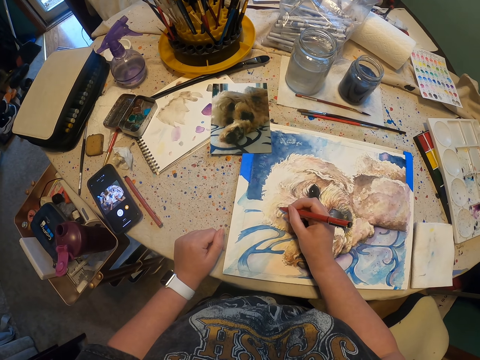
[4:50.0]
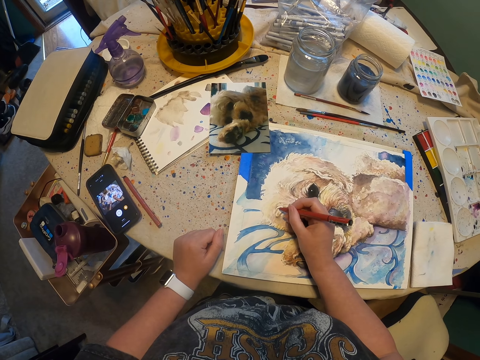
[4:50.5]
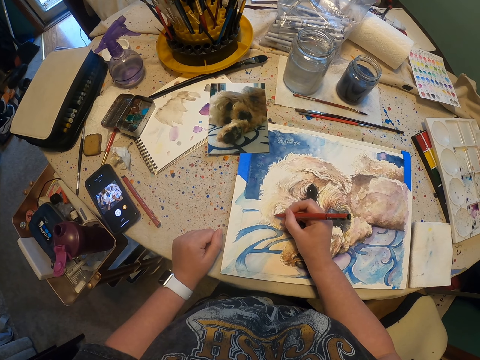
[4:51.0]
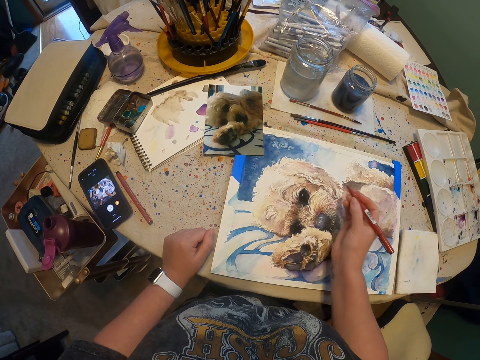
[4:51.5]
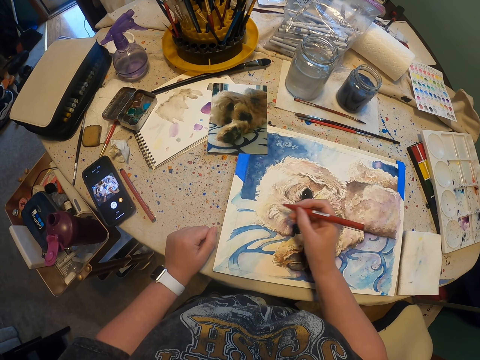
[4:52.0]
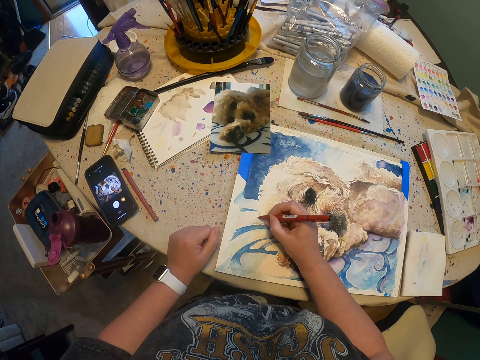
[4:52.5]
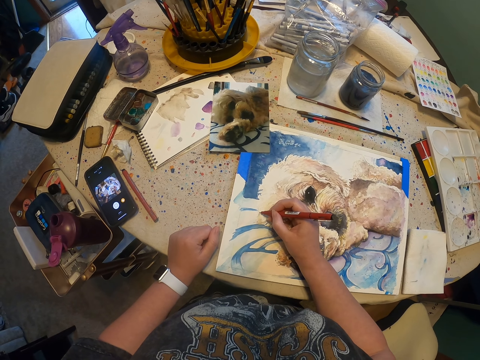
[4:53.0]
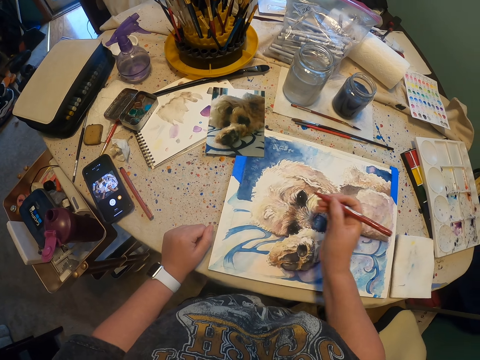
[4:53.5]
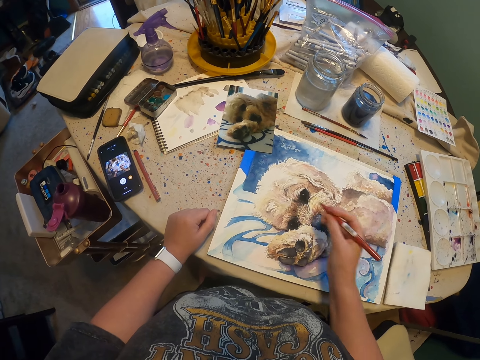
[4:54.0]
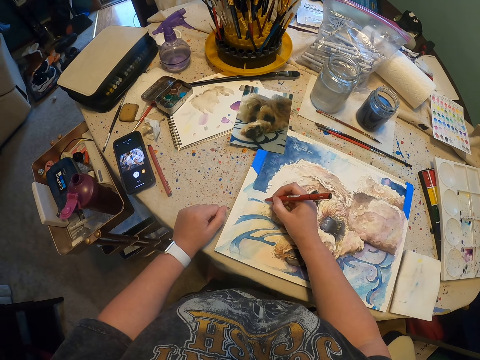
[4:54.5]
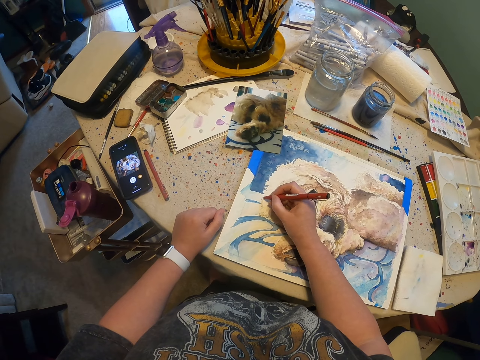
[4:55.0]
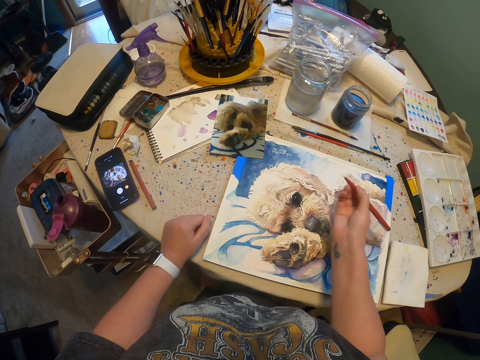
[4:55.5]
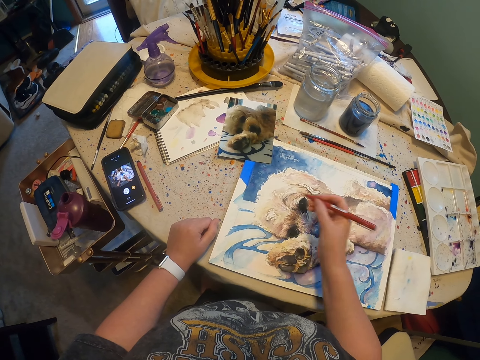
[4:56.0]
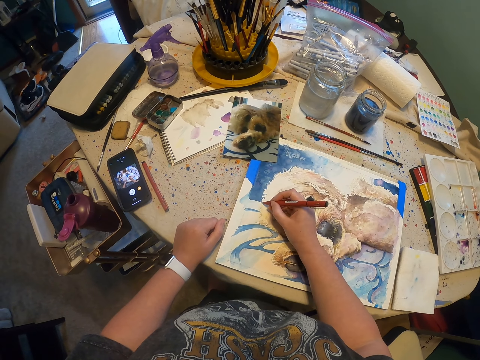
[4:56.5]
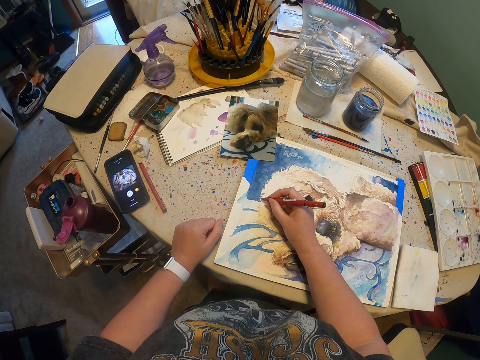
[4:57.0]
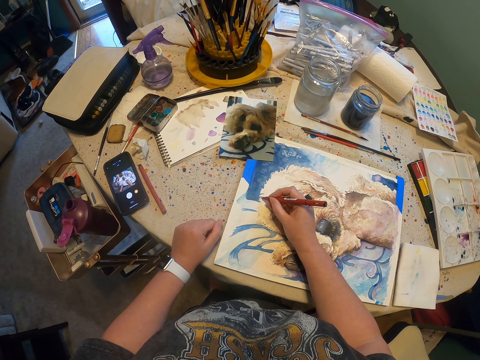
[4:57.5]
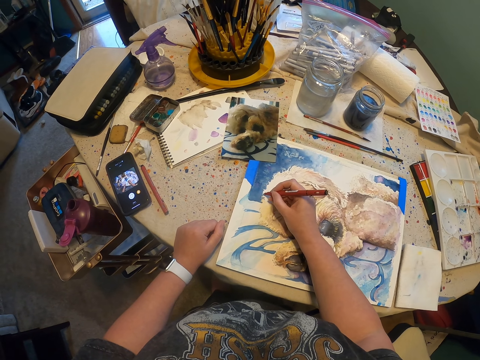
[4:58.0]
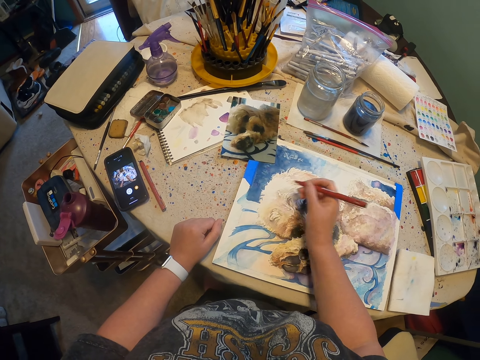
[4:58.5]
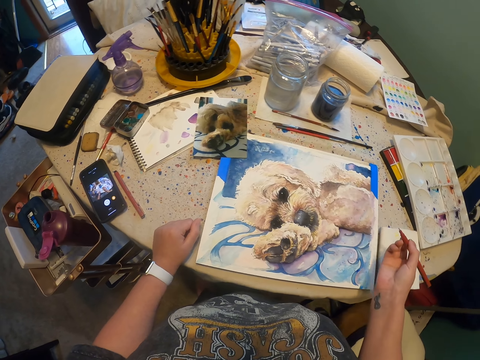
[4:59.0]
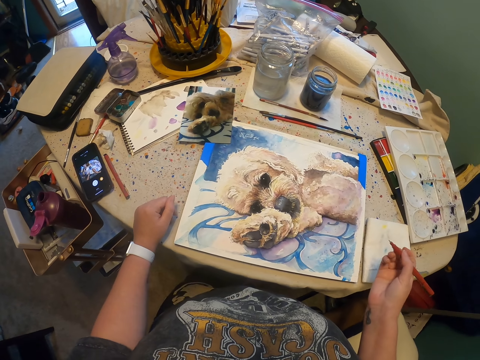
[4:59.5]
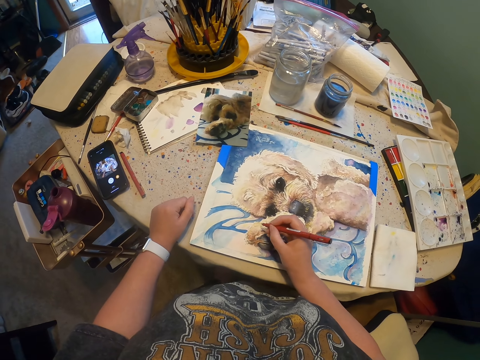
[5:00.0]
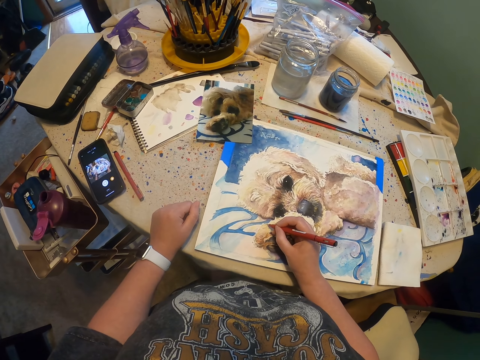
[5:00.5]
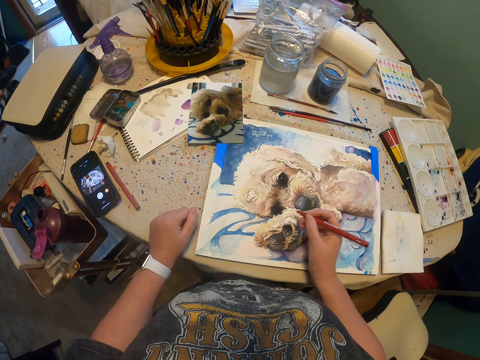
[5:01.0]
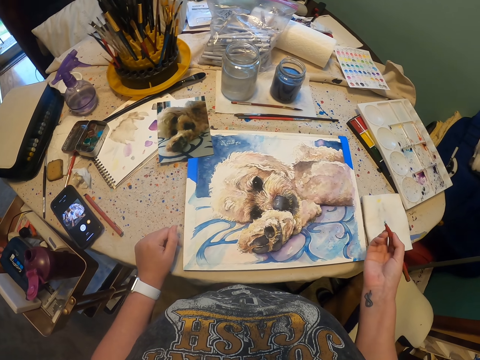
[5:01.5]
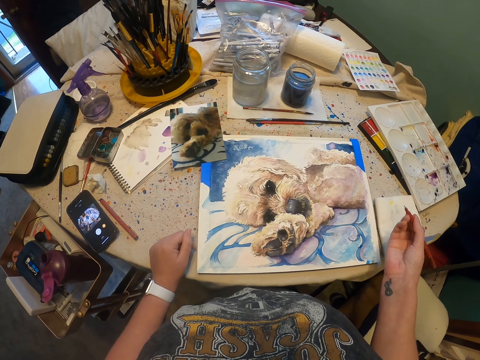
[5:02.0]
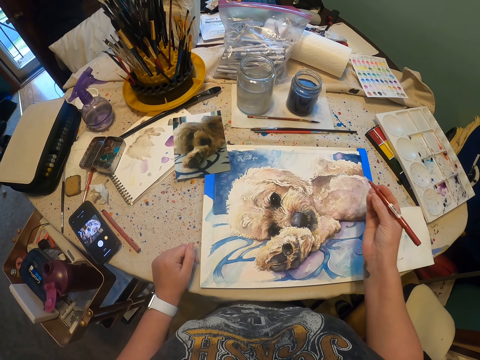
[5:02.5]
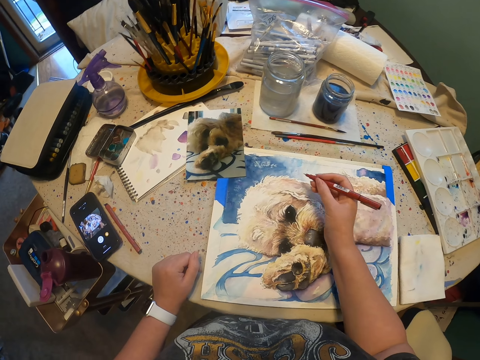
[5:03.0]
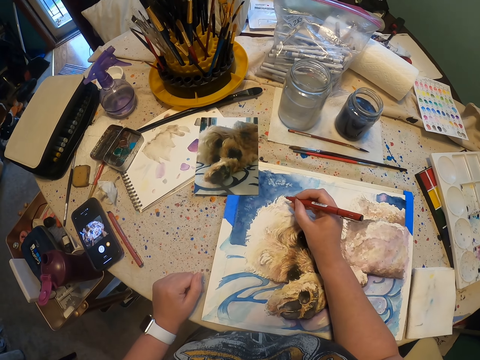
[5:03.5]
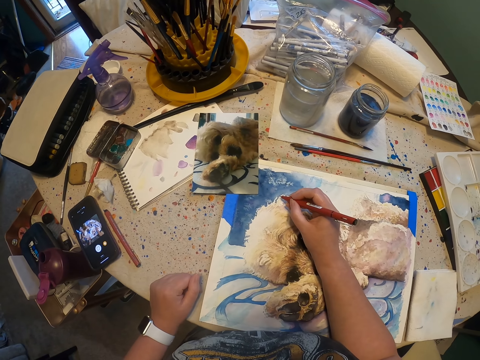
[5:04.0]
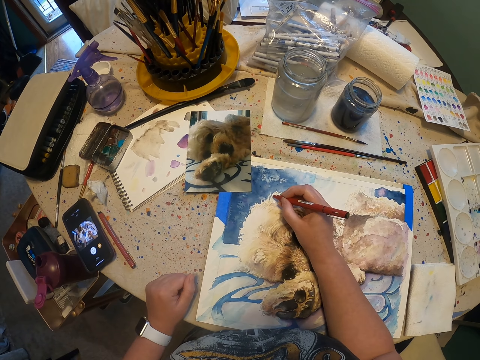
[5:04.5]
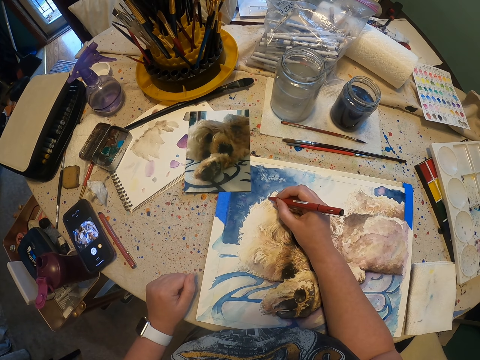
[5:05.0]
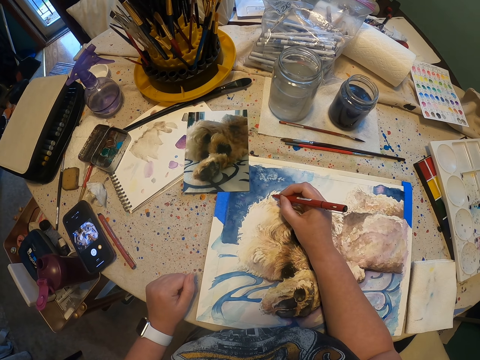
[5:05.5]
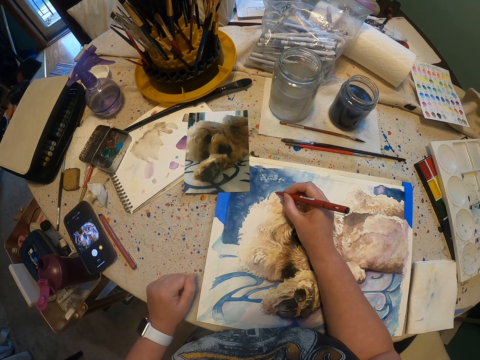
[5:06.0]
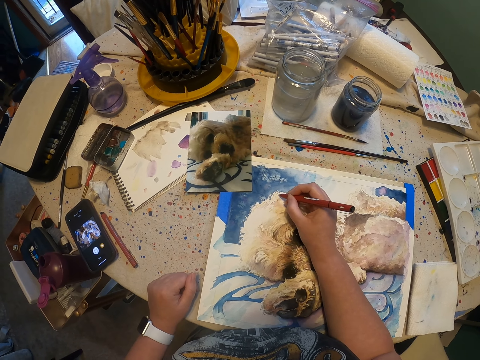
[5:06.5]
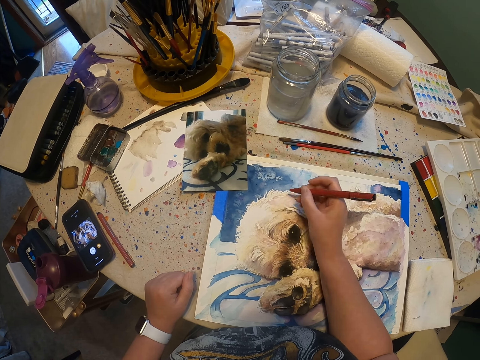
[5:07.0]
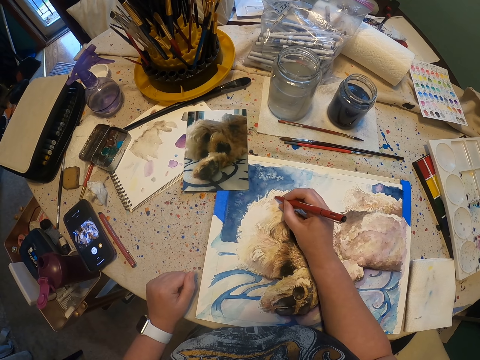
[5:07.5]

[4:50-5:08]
The camera wearer moves the pen on the right hand. They draw something with the pen. They move the pen with the right hand. They draw something with the pen. They move the pen with the right hand. They draw something with the pen. They move the pen with the right hand. They draw on the drawing with the marker pen. They stare at the drawing. They move the pen with the right hand. They draw on the drawing with the marker pen.

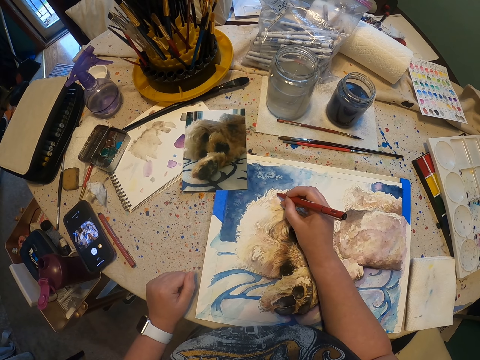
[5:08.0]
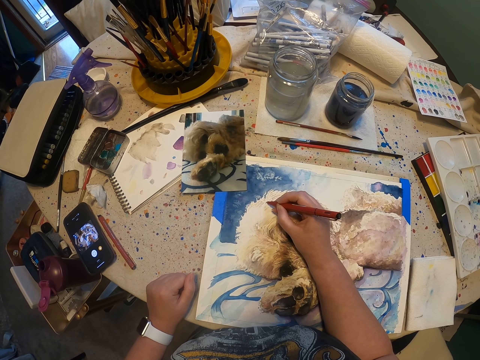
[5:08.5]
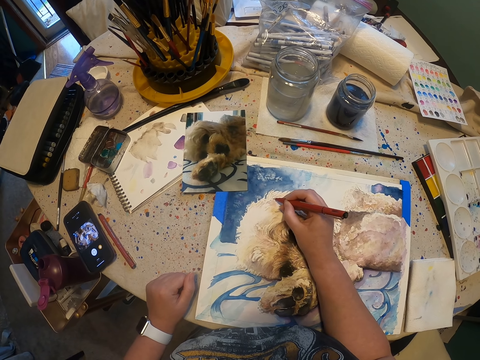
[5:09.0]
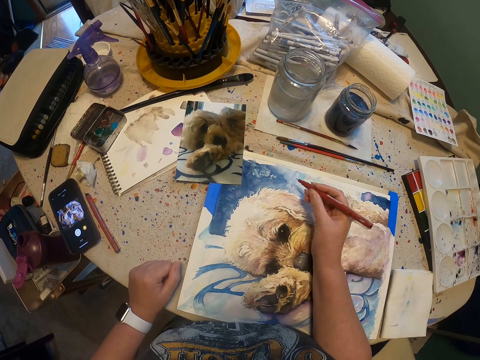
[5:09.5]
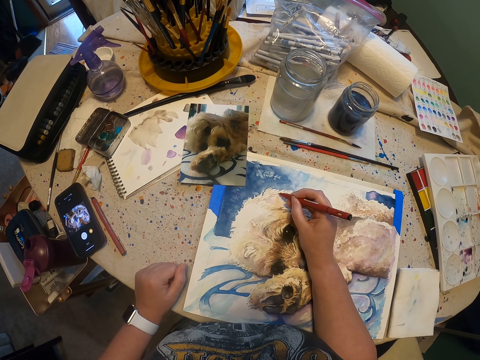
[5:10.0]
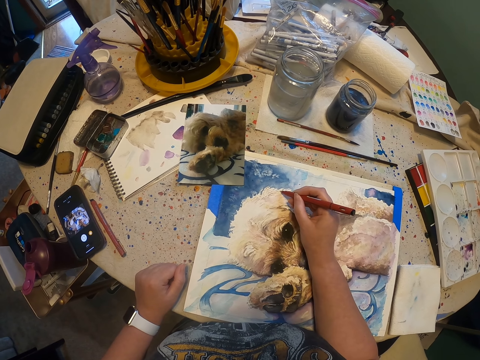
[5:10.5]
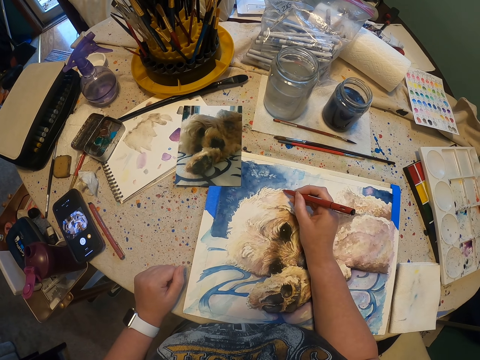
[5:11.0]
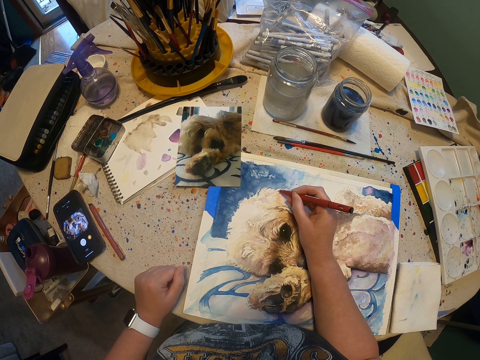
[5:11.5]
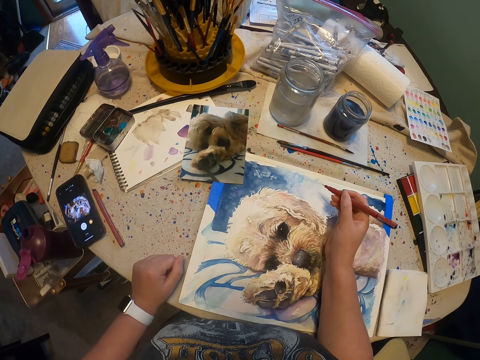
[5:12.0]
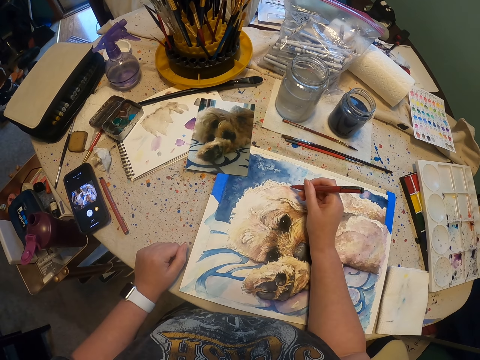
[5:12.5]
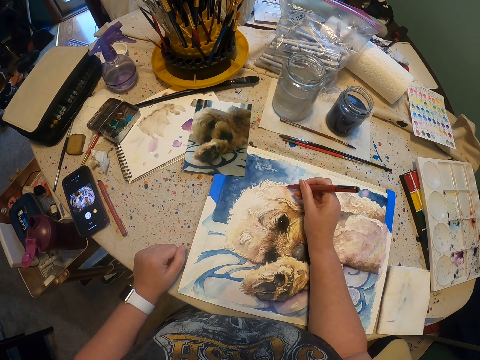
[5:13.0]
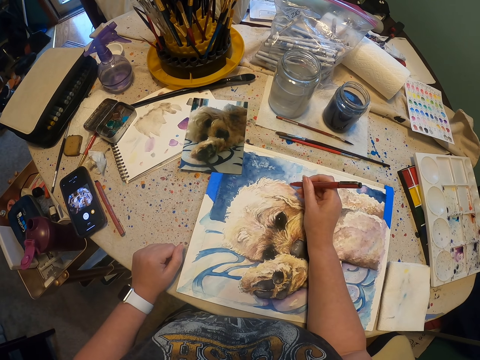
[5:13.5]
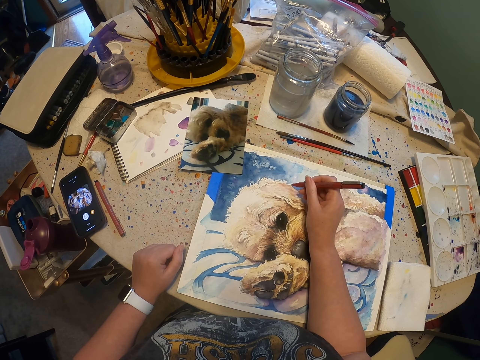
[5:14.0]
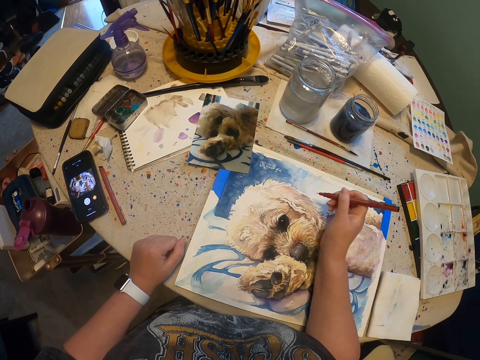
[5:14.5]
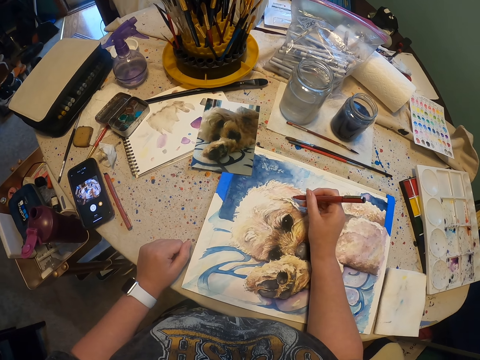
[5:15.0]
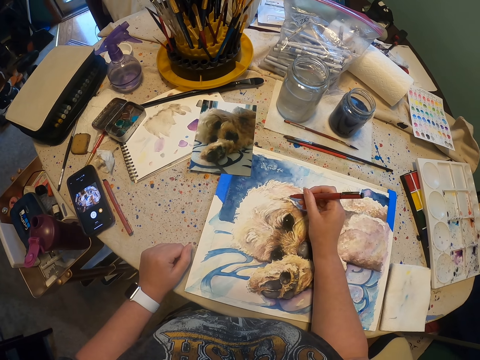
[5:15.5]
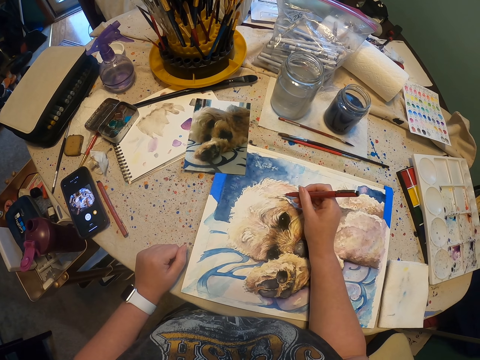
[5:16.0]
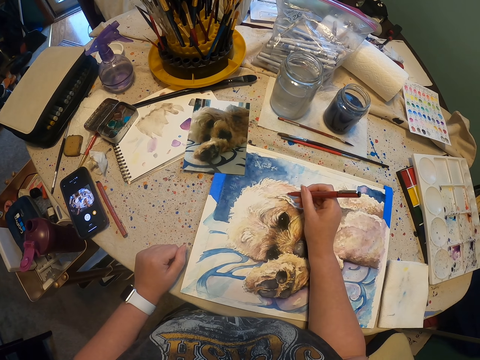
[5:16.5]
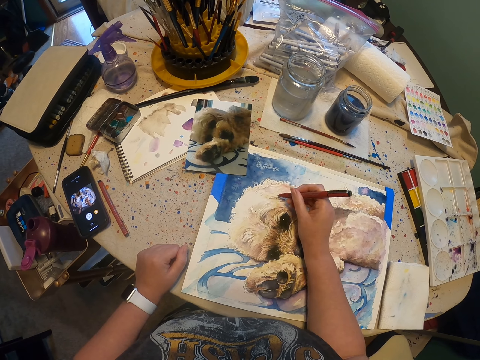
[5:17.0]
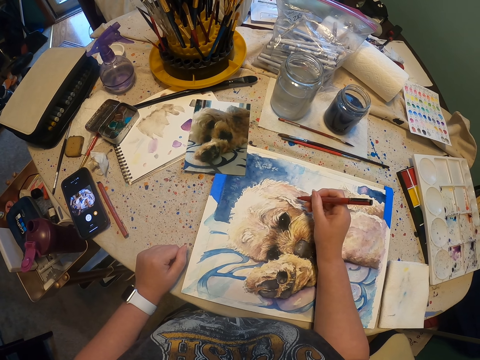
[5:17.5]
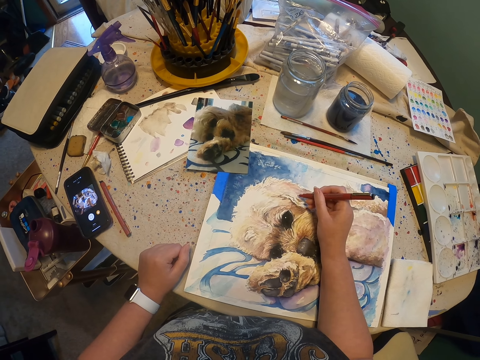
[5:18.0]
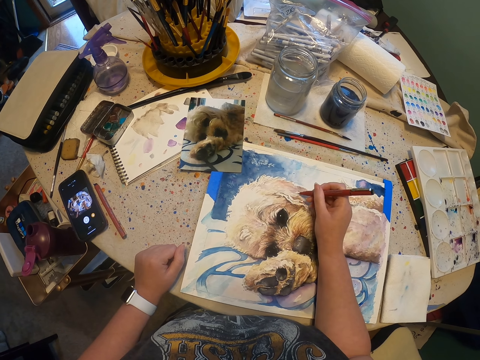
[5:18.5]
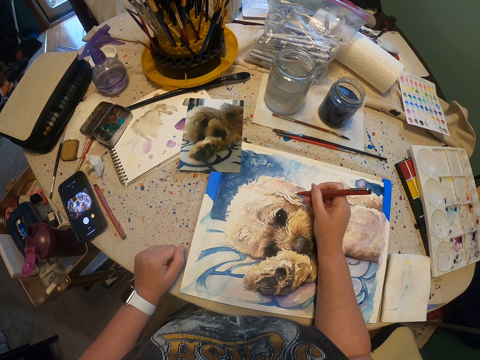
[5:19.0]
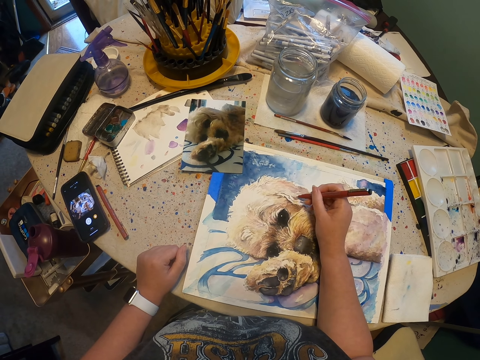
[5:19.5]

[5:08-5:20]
The camera wearer moves the pen on the right hand. They draw something with the pen.
